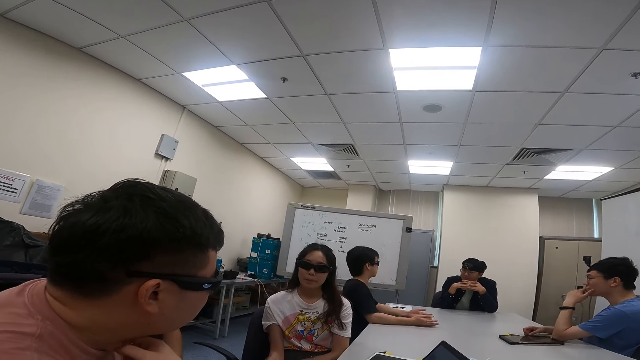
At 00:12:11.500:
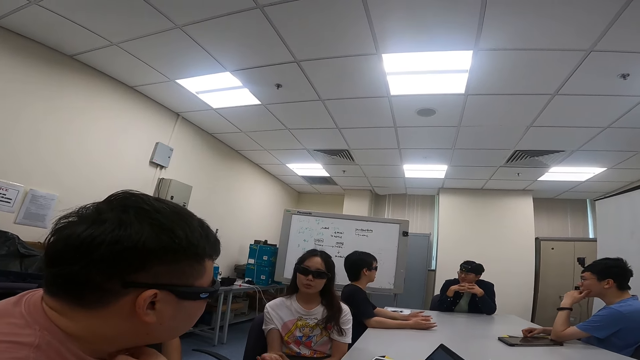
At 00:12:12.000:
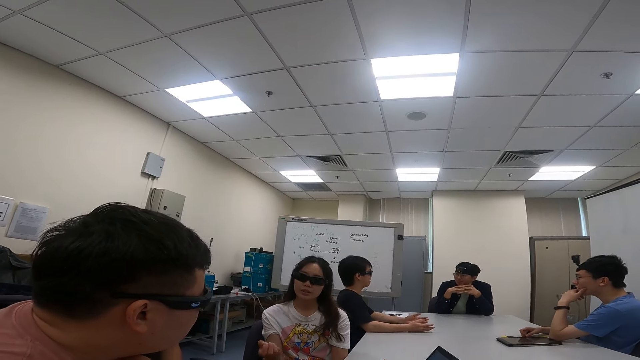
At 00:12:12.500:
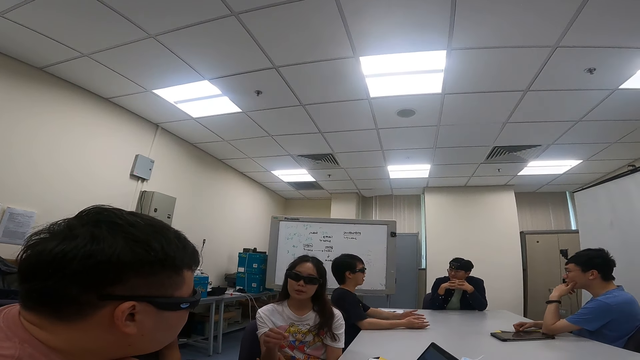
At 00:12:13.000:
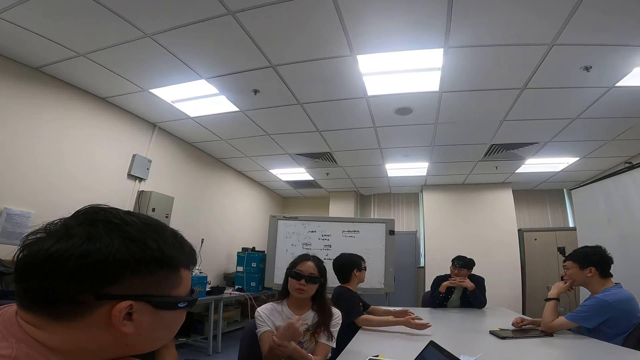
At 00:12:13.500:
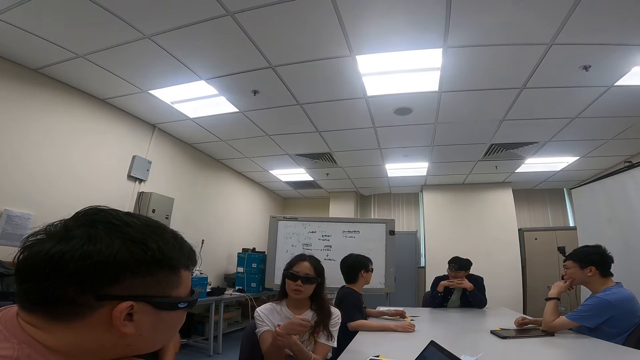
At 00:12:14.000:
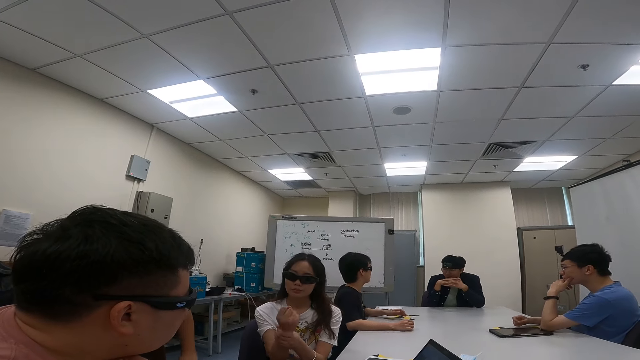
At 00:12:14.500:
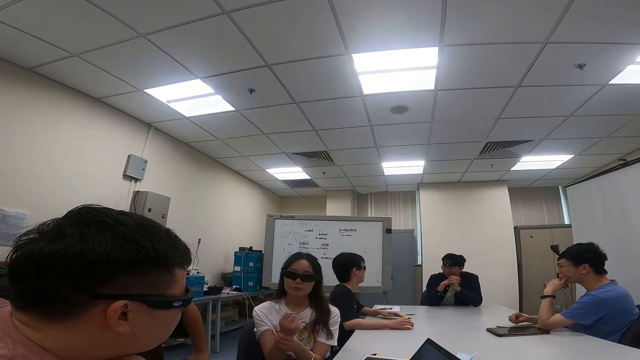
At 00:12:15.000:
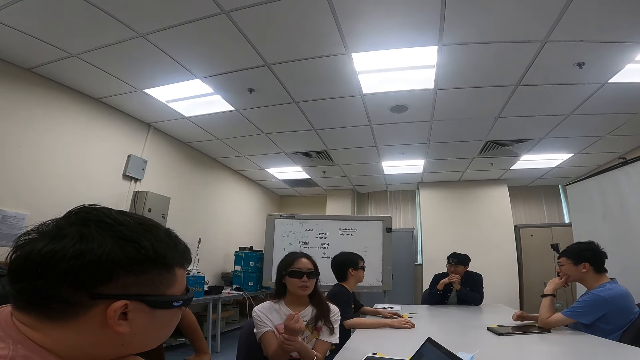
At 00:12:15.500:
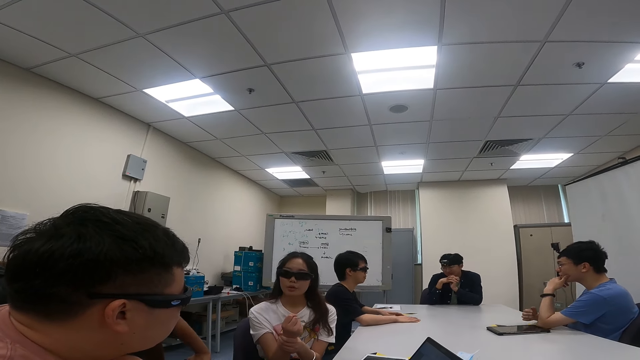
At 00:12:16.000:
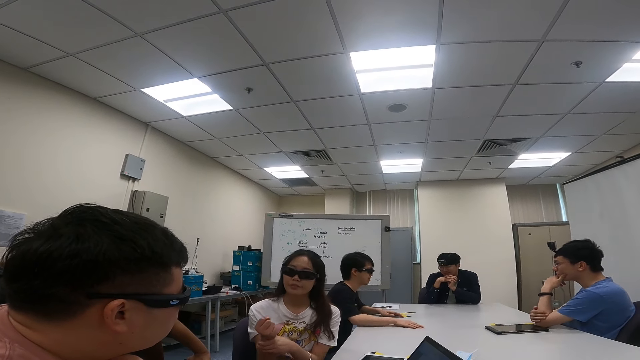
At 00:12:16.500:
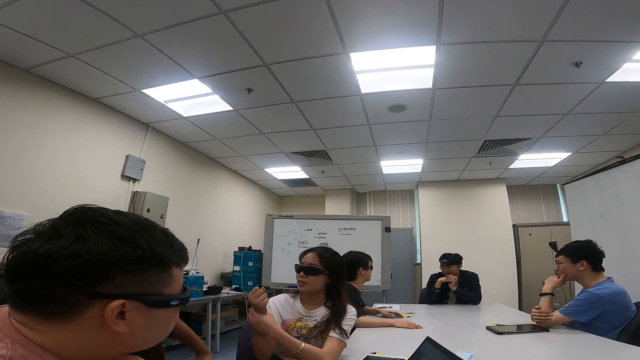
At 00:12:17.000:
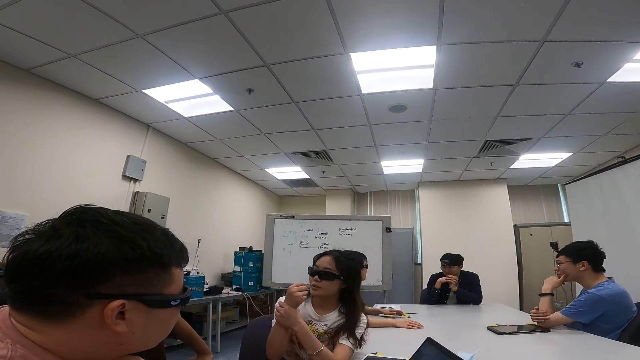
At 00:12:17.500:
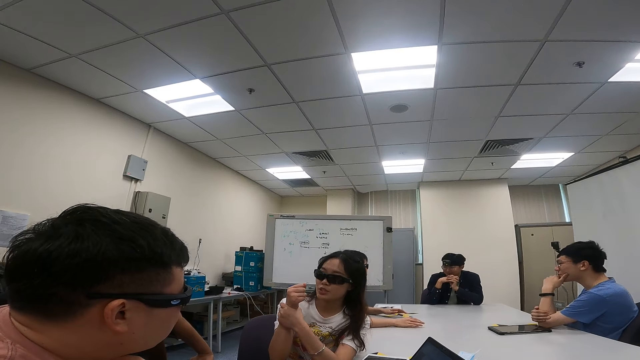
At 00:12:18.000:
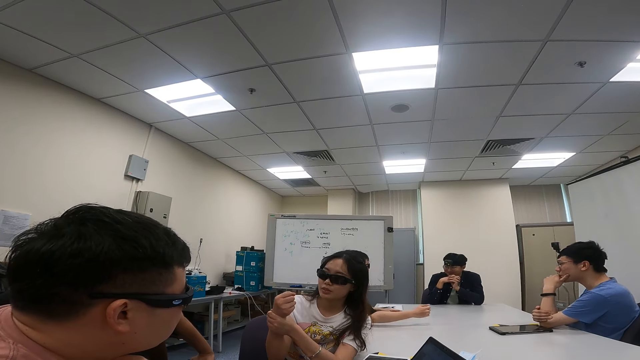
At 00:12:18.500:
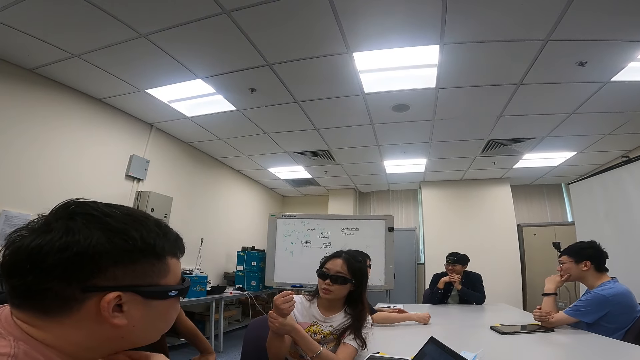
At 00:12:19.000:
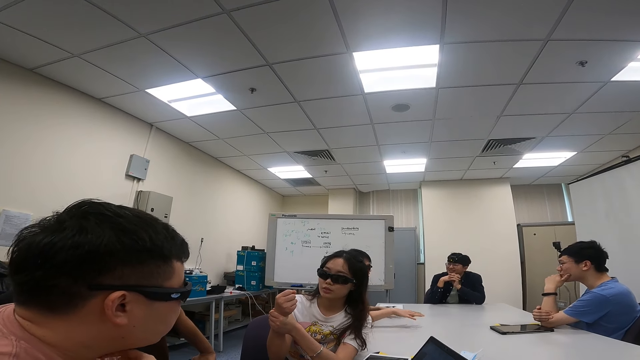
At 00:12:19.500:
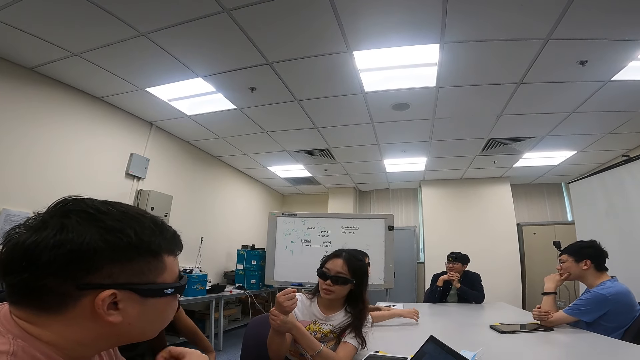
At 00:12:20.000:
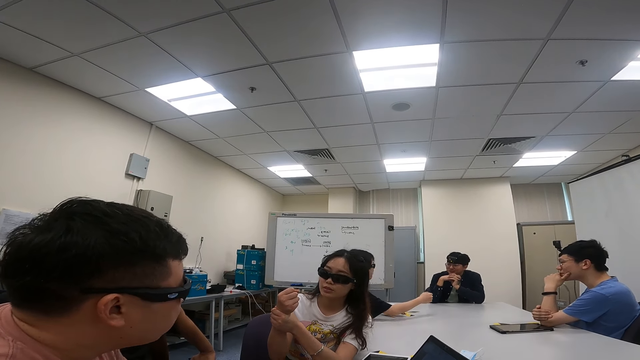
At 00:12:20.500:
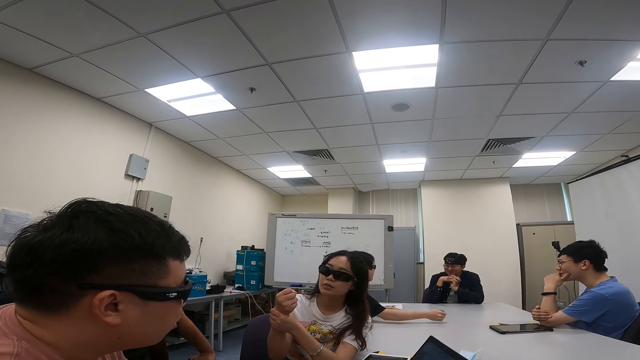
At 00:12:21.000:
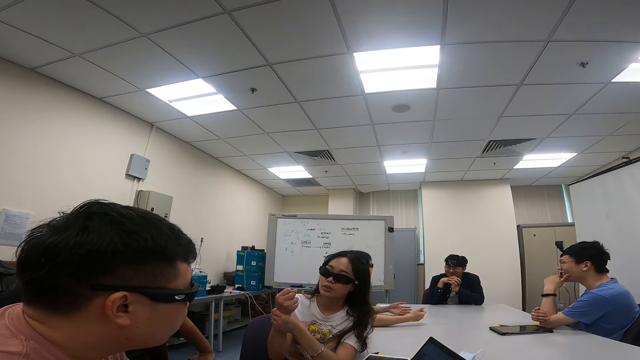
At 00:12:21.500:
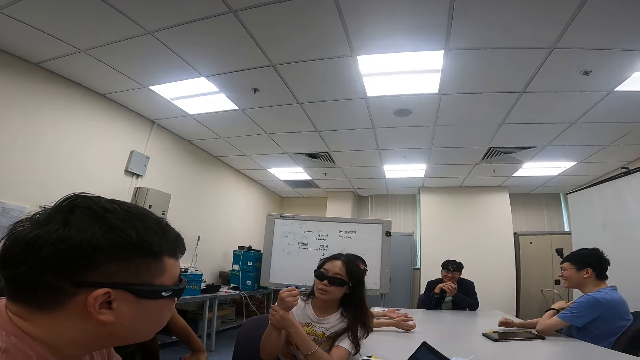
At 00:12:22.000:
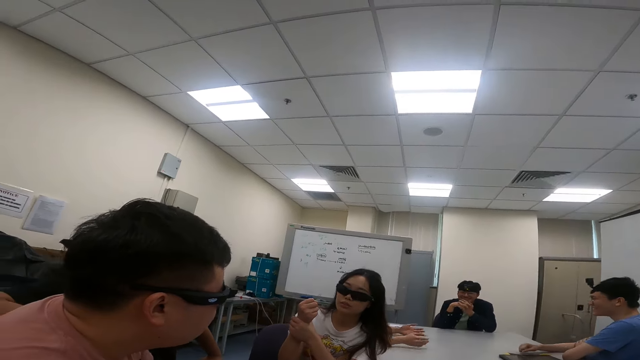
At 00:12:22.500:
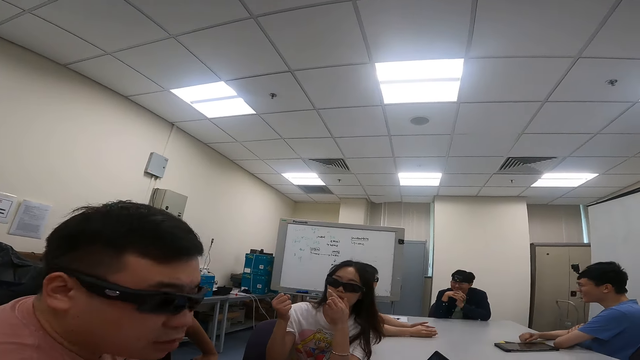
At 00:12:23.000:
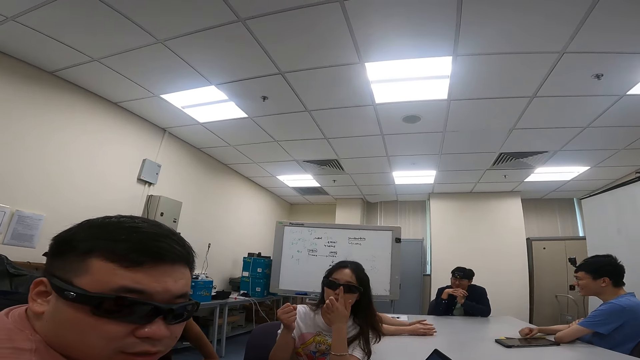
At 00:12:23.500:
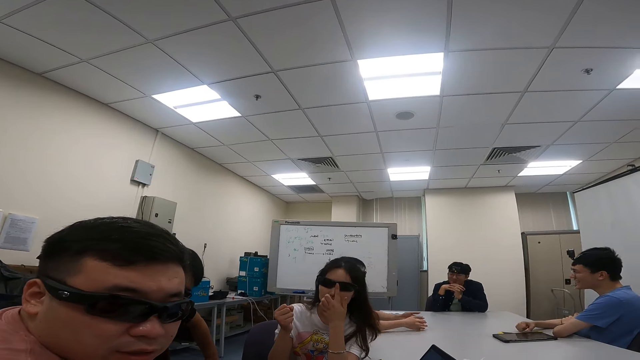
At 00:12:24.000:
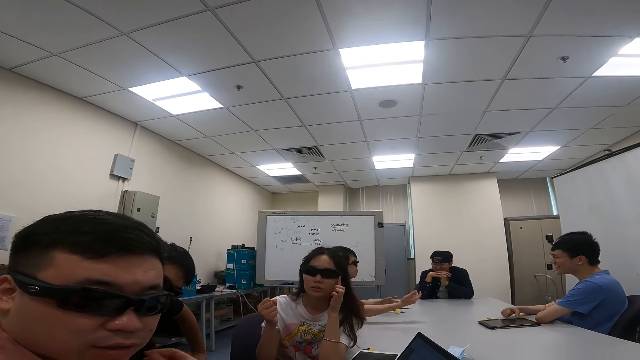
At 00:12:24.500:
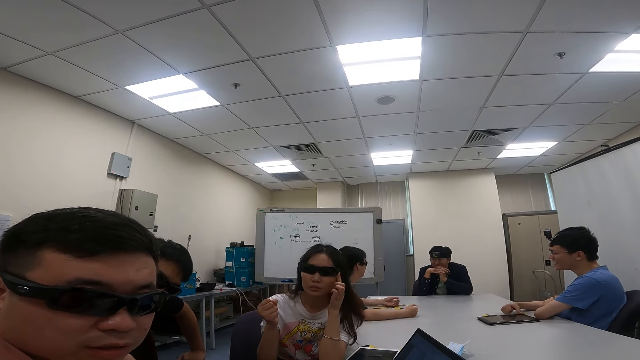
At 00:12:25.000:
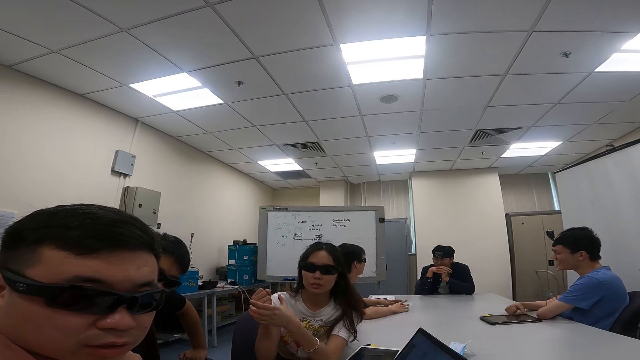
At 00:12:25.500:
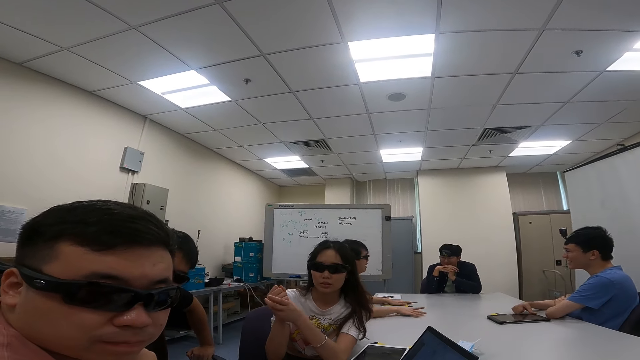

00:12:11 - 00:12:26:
A woman moves her hand. She talks to a man, the camera wearer and another man. The other man responds to the woman. The woman nods her head. The camera wearer talks to the other man, the first man and the woman.

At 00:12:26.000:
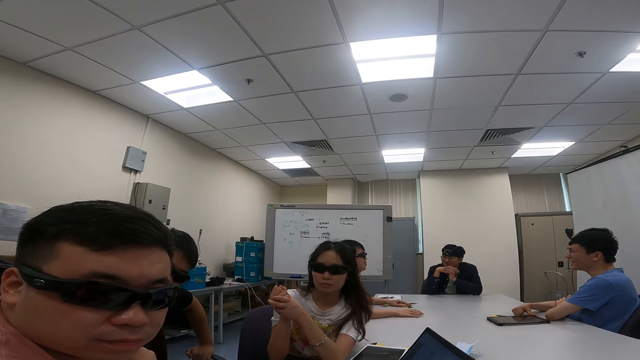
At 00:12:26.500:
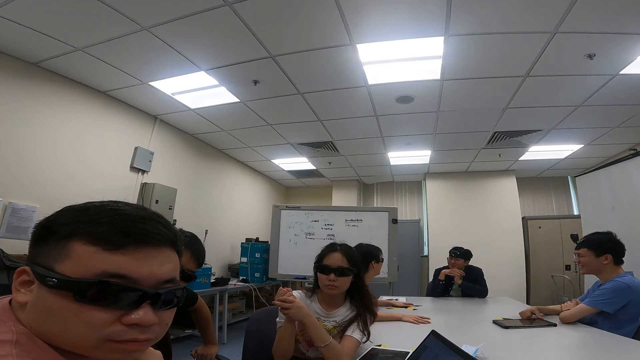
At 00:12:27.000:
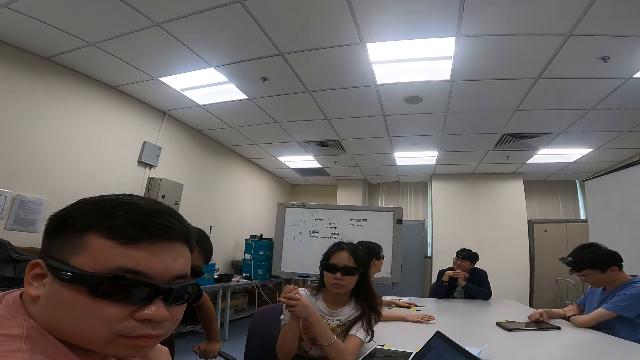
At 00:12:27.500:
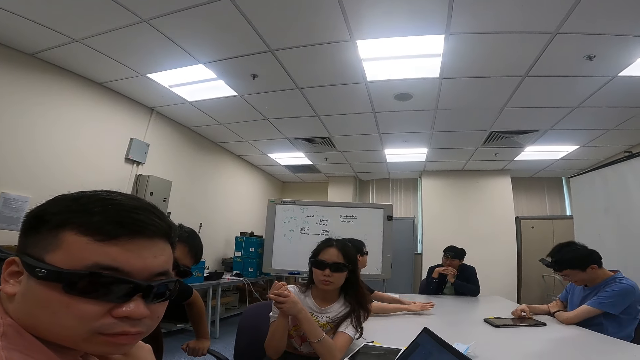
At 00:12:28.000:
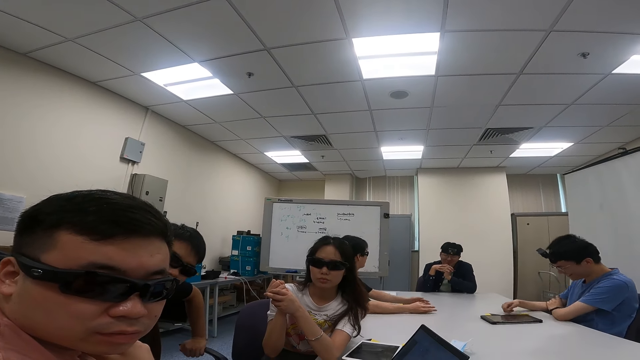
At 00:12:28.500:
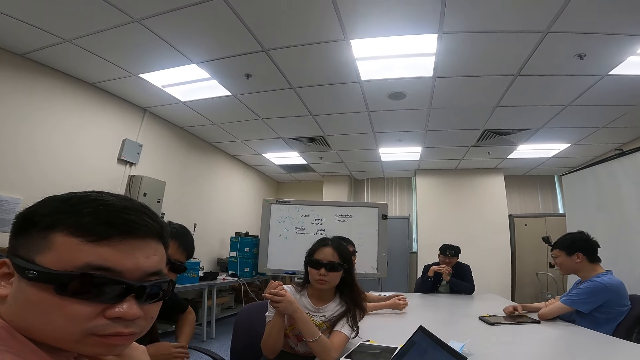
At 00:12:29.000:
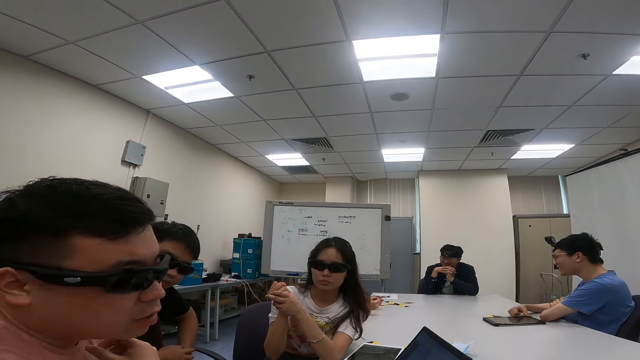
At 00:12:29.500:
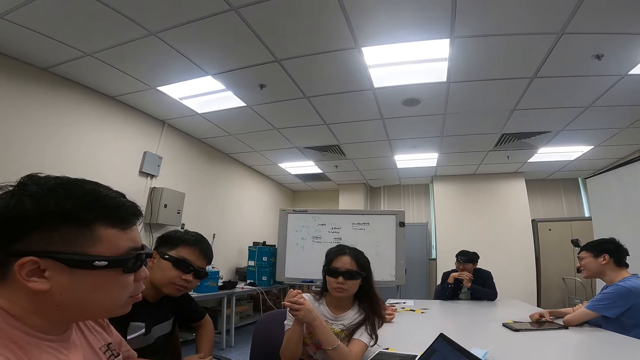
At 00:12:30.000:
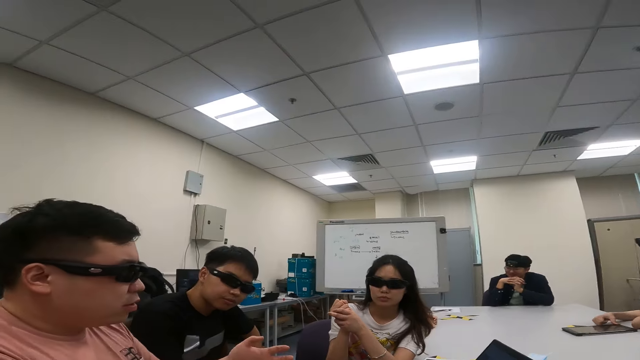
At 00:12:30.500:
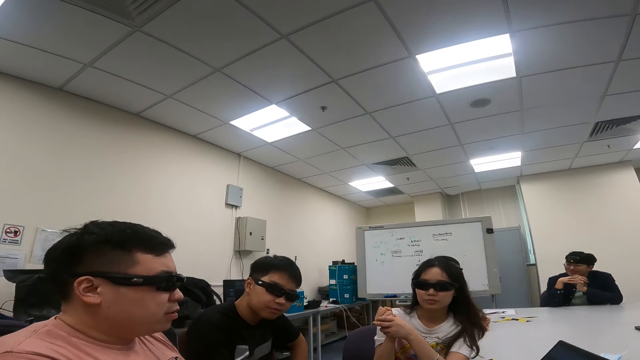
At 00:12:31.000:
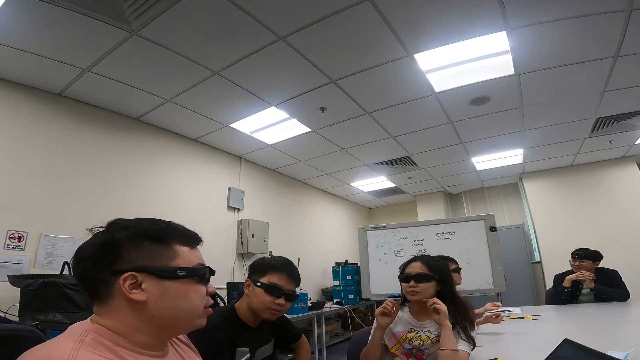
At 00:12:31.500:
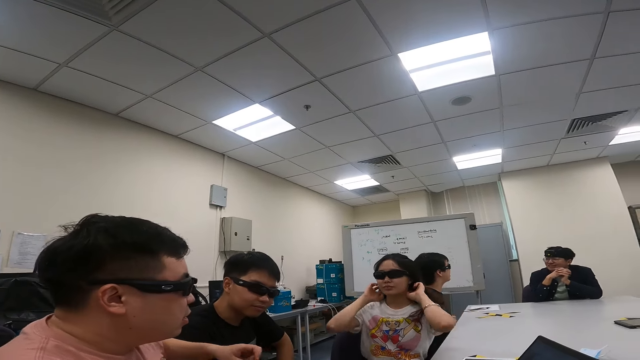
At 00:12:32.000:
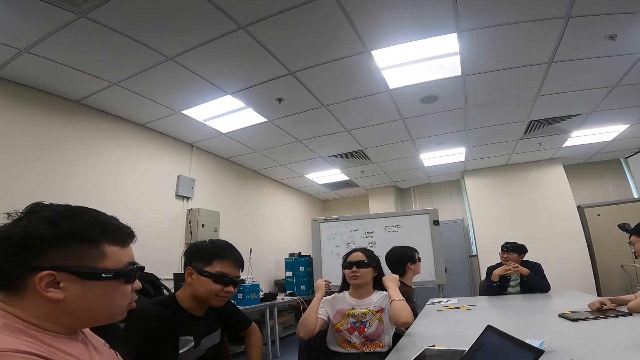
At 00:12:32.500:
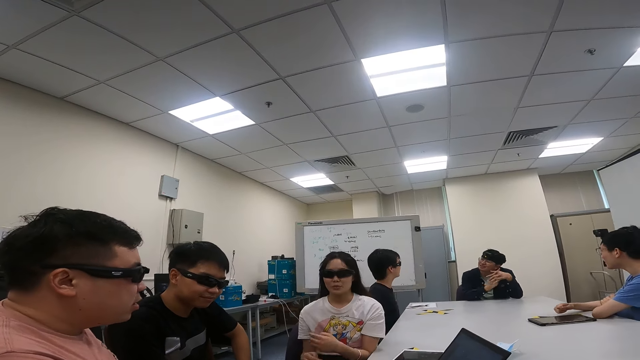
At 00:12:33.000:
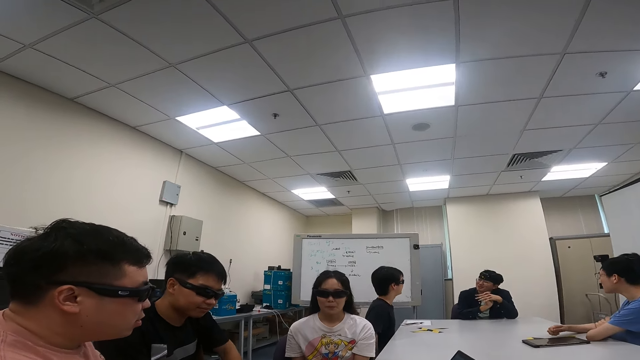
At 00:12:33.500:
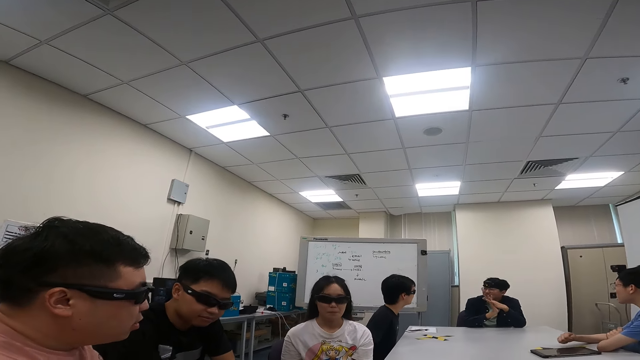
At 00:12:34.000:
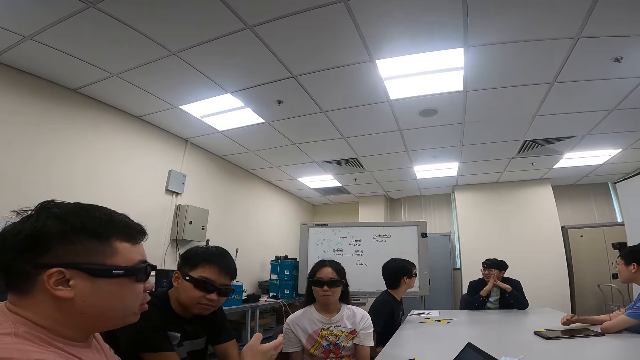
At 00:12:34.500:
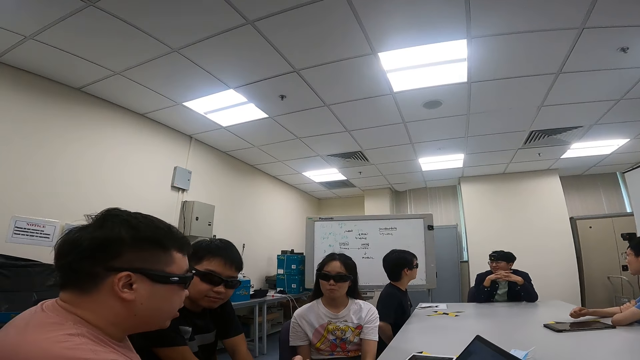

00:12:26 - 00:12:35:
A man talks to another man and a woman. The woman adjusts her hair.
